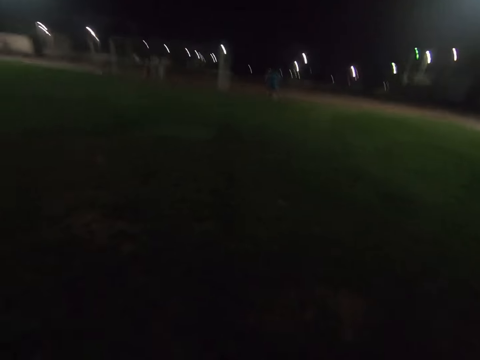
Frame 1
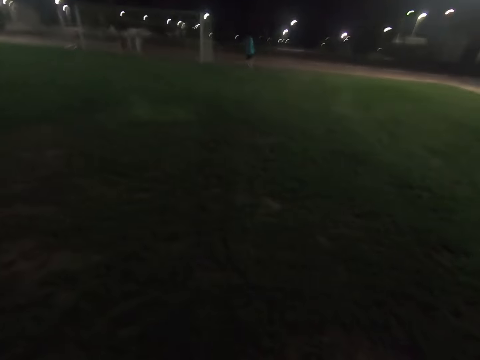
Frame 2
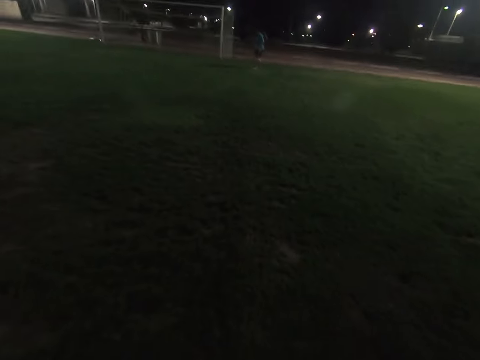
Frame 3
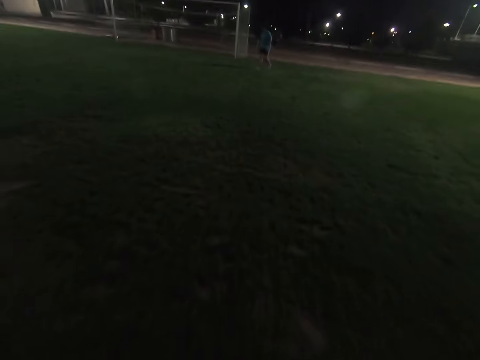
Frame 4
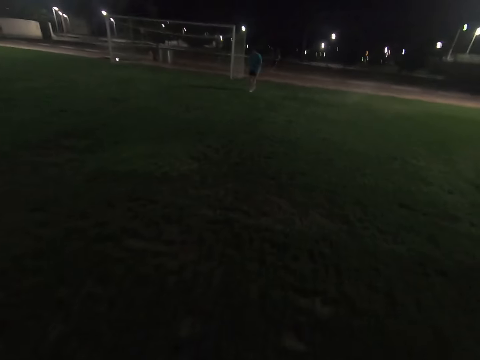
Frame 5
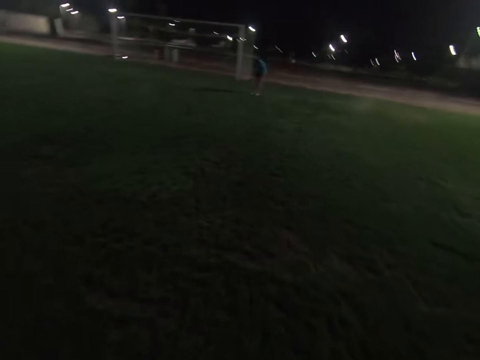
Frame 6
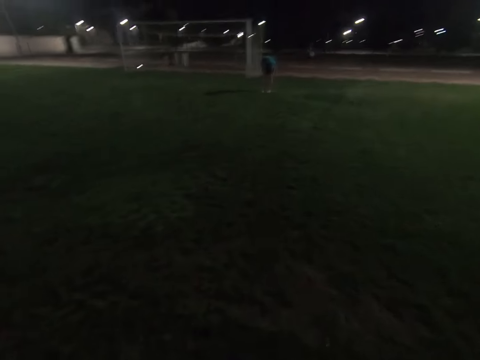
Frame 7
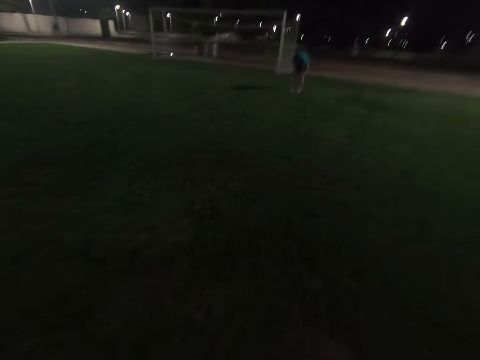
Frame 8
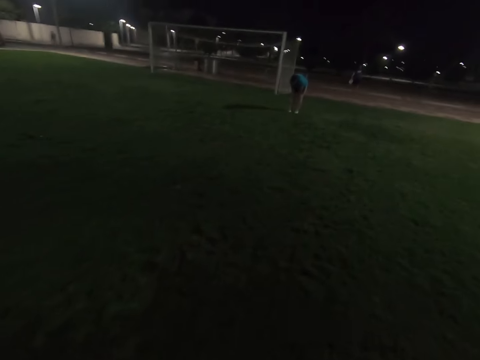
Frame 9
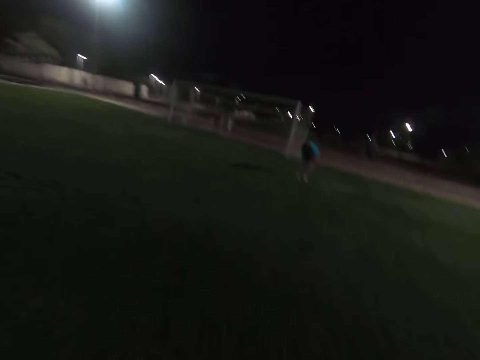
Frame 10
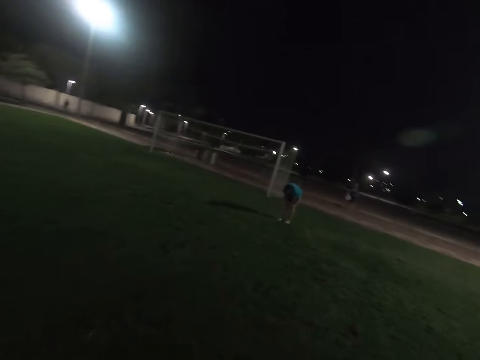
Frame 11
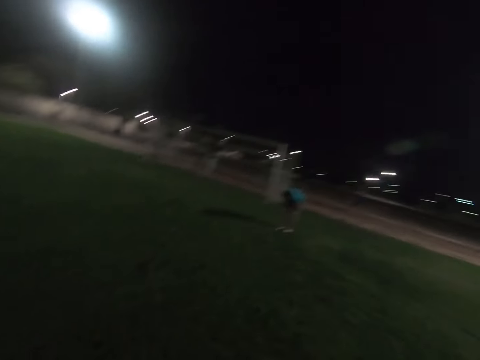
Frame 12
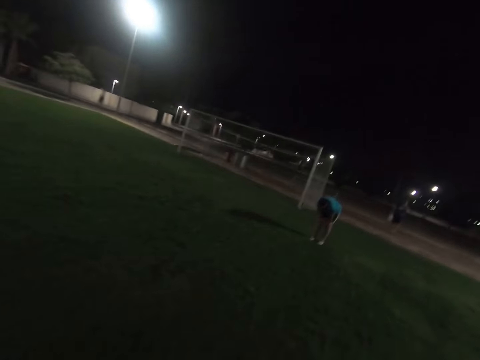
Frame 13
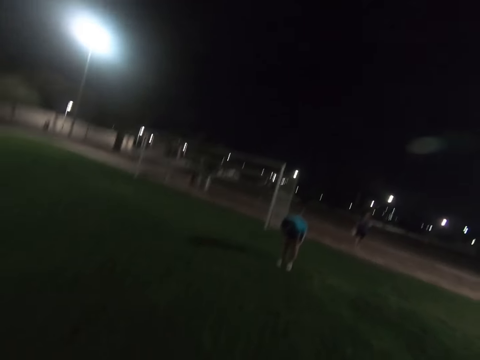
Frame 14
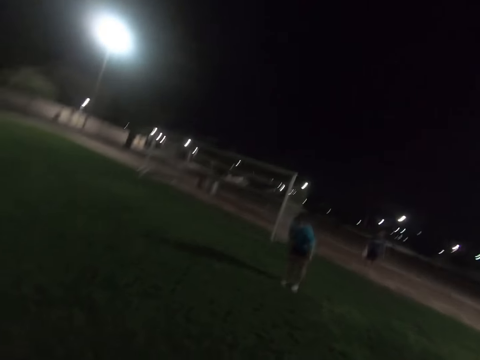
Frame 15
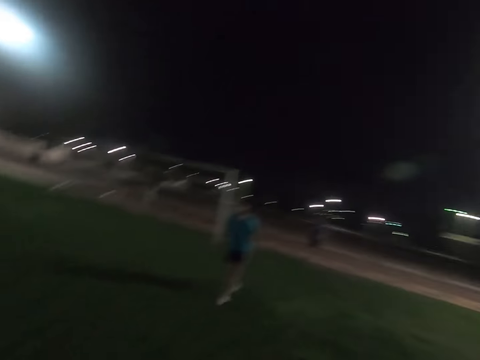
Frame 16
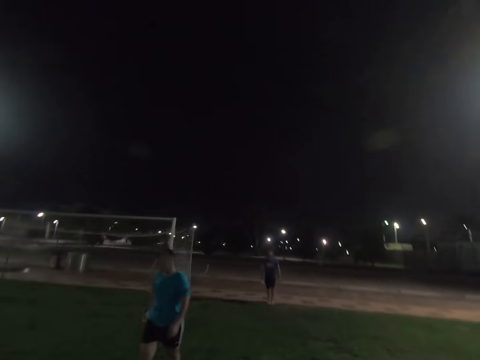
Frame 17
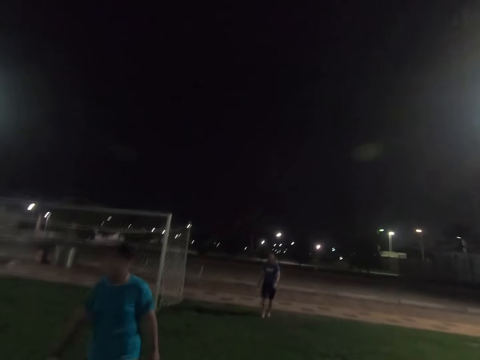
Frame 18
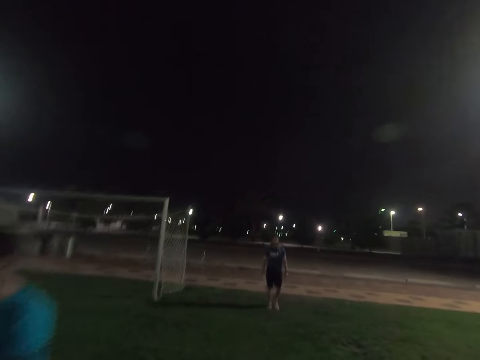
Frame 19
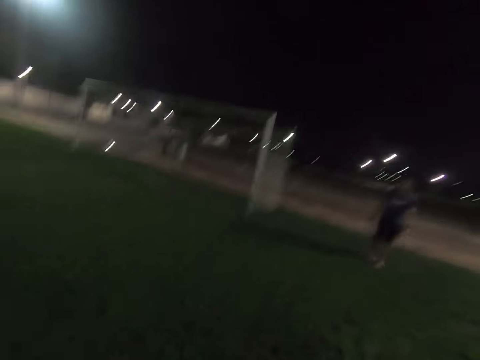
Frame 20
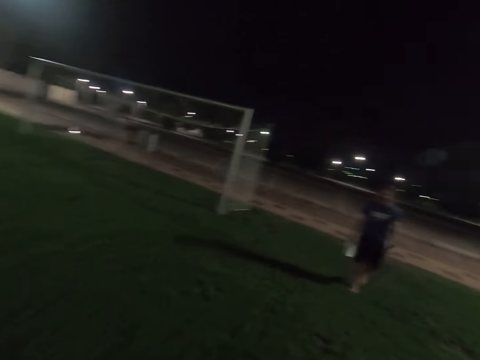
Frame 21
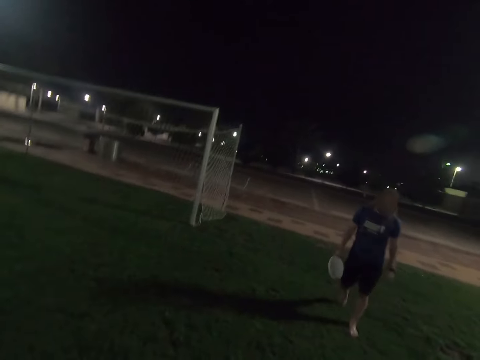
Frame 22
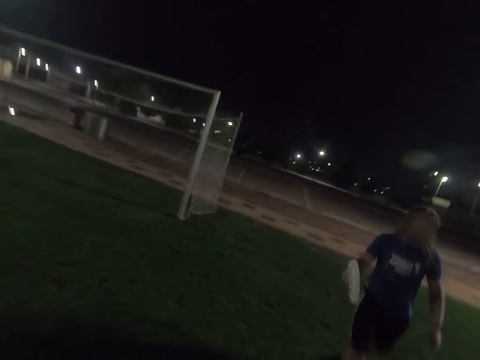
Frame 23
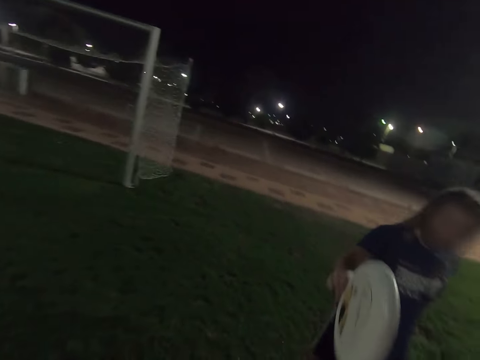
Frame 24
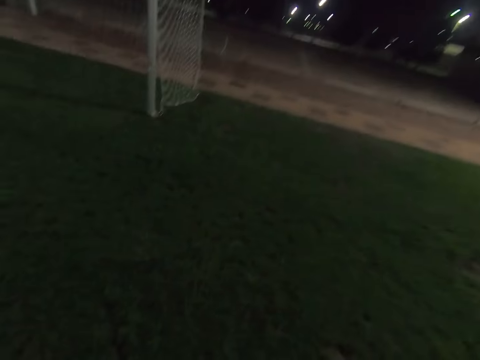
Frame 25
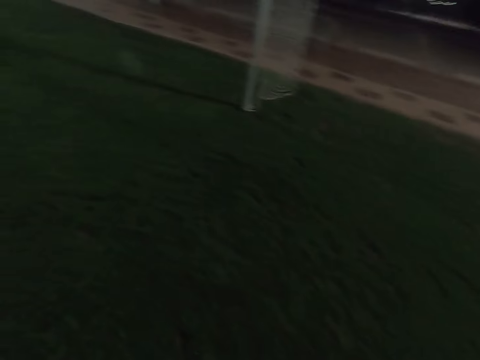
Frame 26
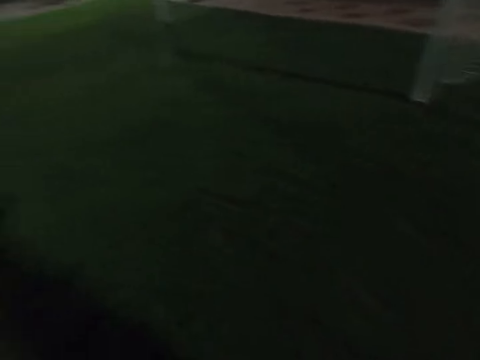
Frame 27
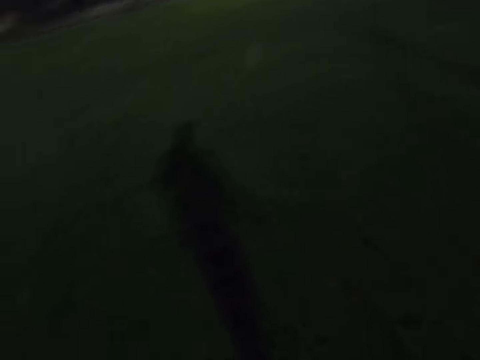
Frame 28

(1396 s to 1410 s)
A man touches his knees. The man walks around the field. Another man walks around the field. A man holds the frisbee.

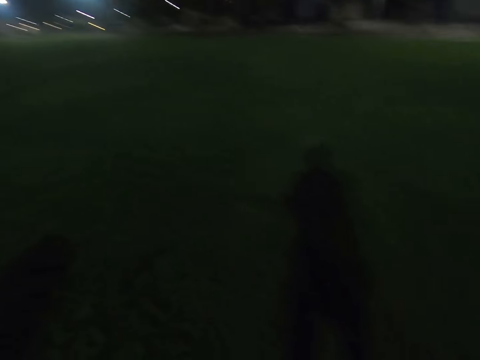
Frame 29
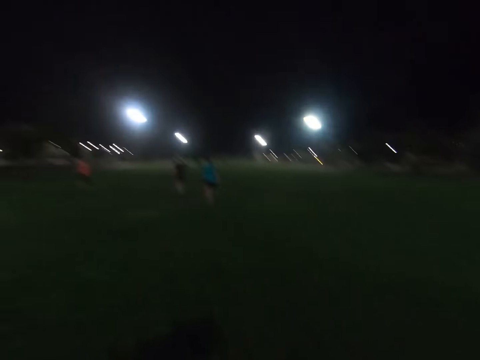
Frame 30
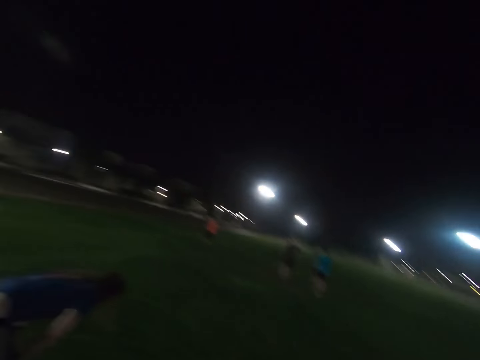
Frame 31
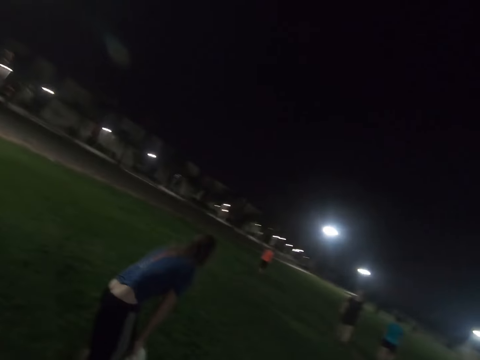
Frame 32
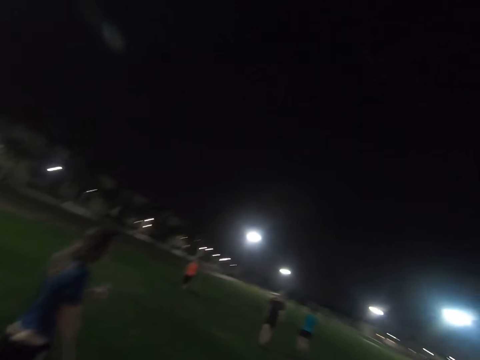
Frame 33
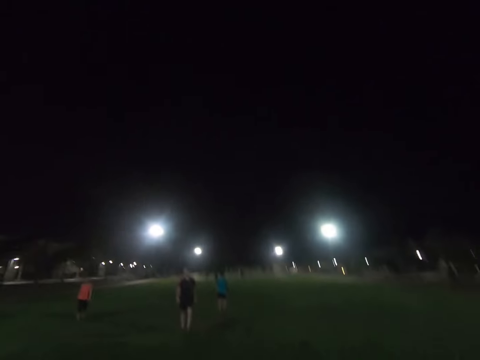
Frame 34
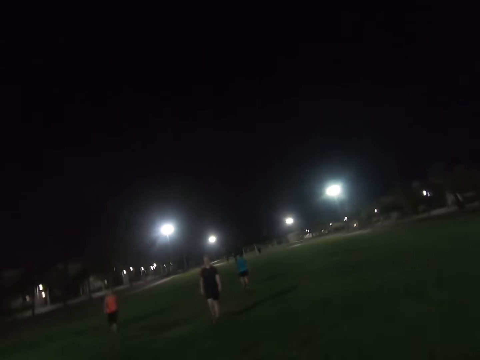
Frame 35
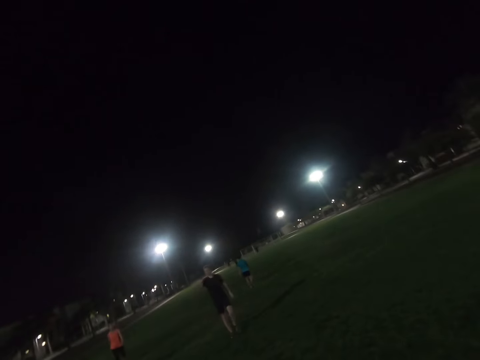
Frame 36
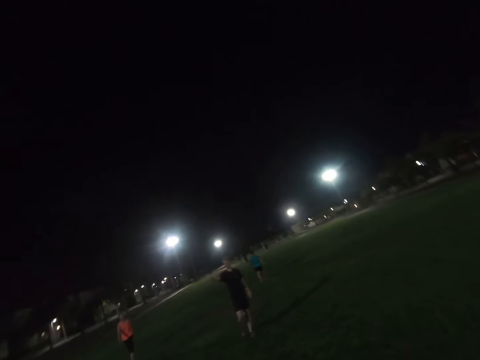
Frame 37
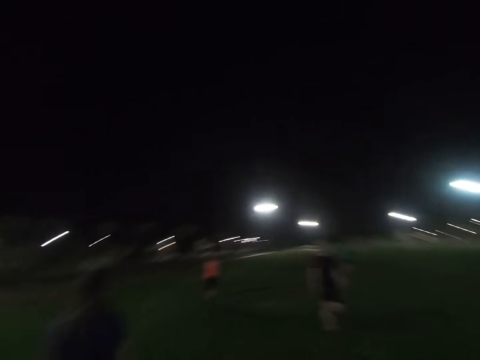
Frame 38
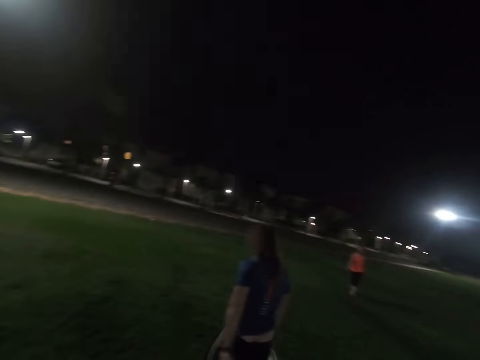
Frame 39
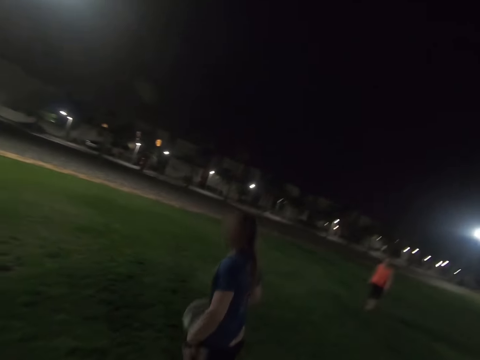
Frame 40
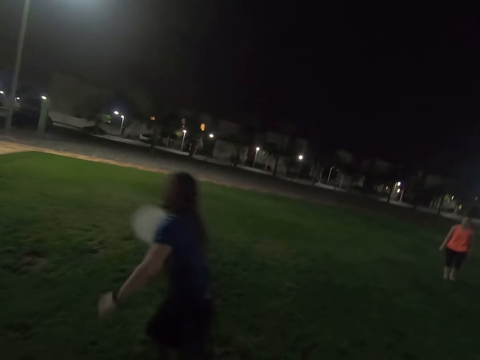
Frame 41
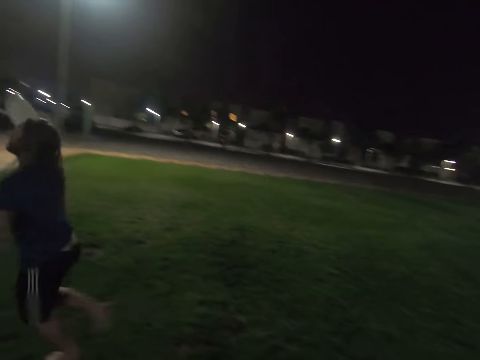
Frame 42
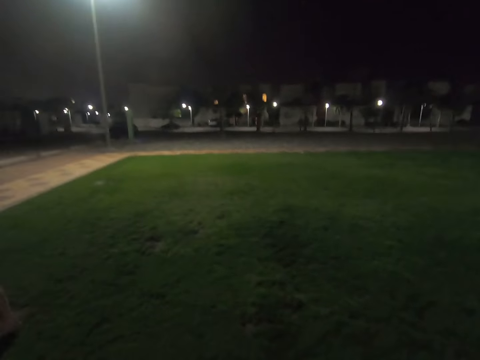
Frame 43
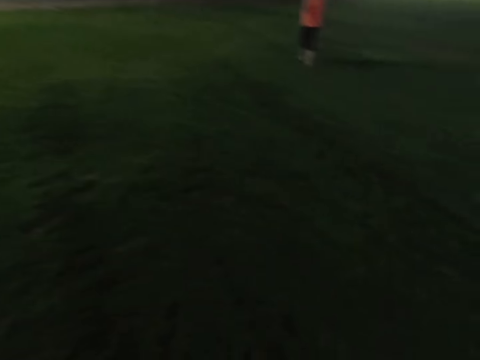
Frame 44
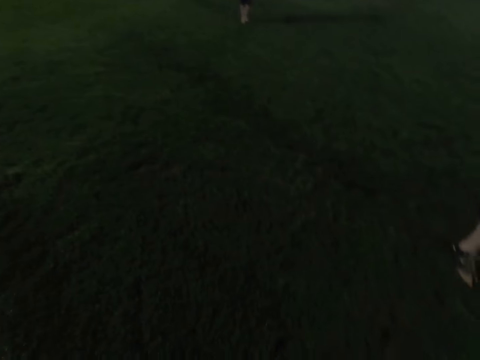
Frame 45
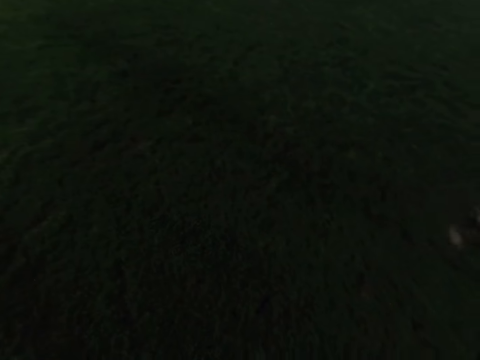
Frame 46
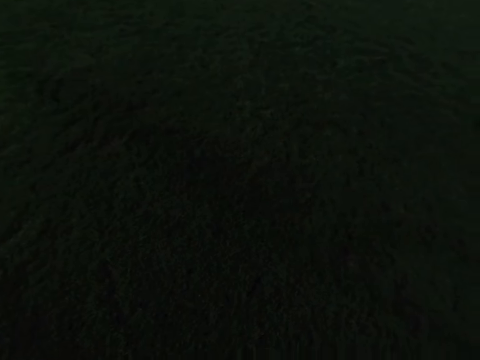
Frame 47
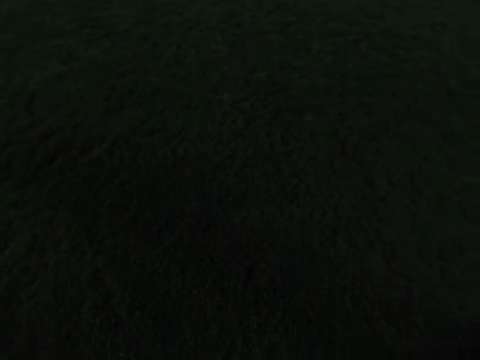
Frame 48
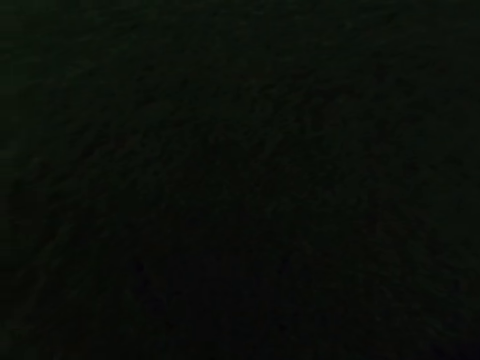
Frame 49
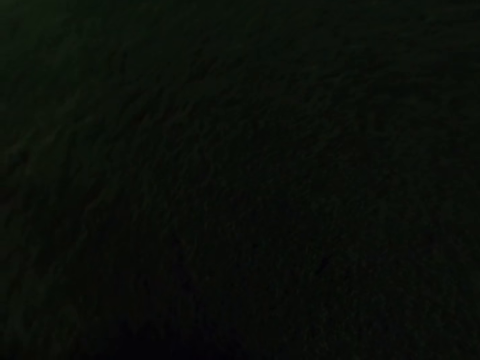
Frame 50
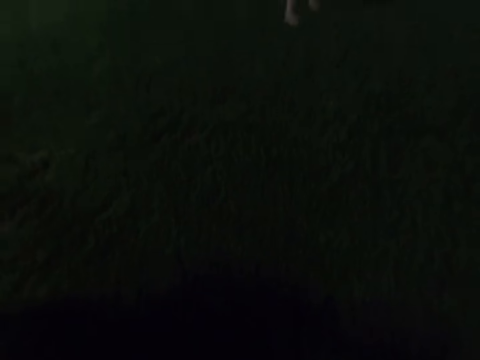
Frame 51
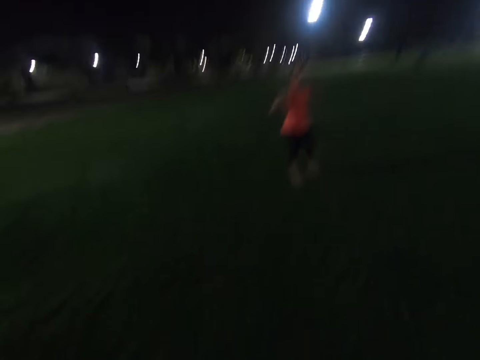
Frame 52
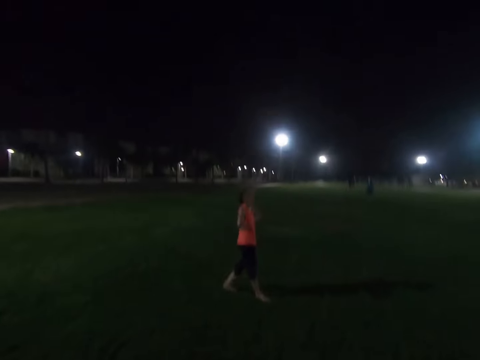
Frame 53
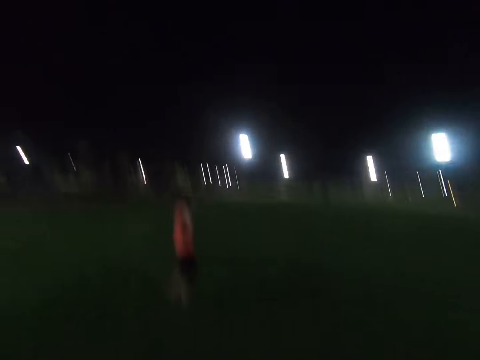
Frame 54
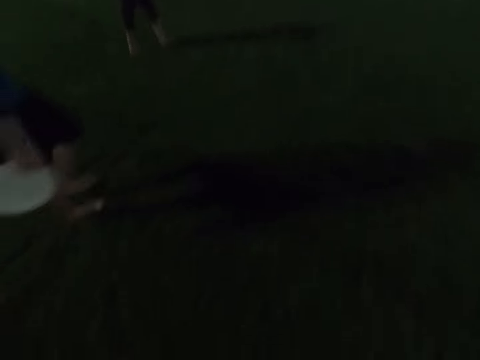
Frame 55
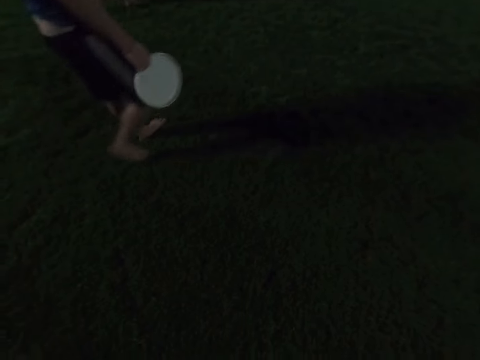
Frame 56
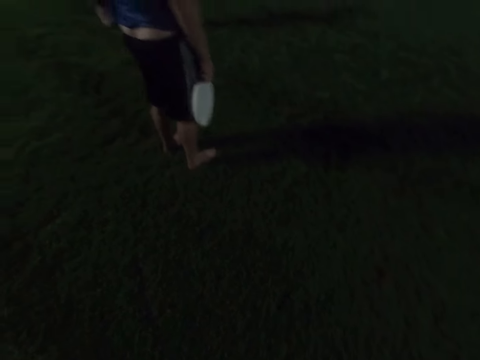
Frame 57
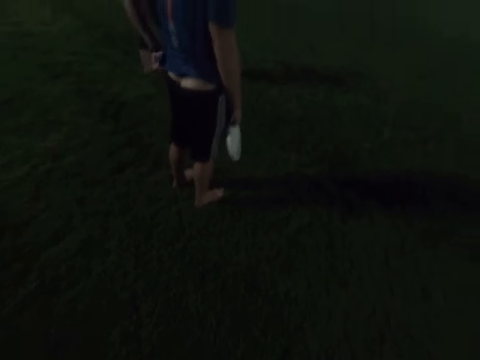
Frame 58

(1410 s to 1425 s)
A man stands in the field. Another man walks around the field. The first man walks around the field. A man runs with the frisbee. A lady walks around the field. A woman holds her waist with both hands. The first man holds the frisbee disc.
